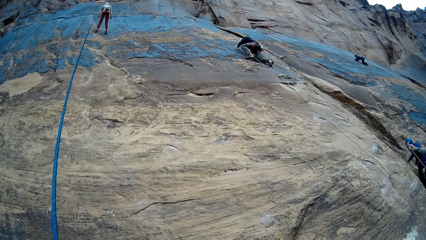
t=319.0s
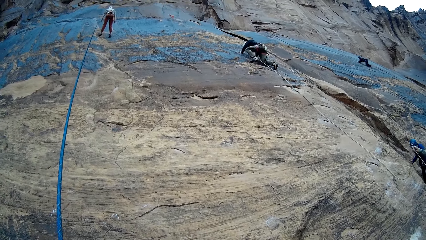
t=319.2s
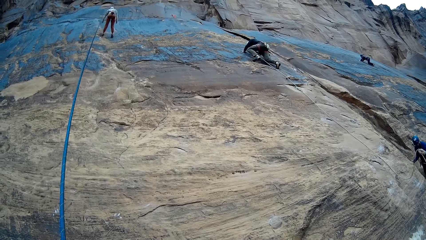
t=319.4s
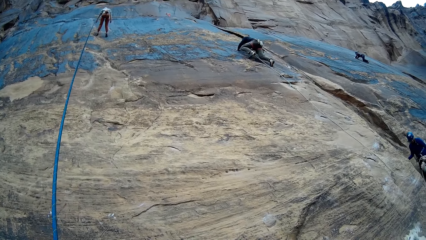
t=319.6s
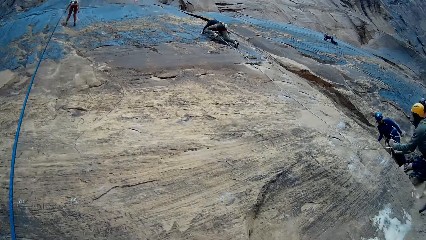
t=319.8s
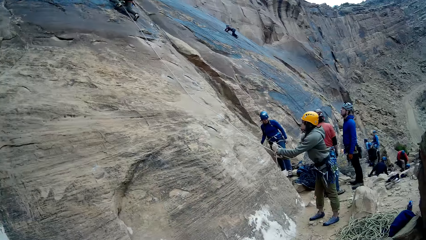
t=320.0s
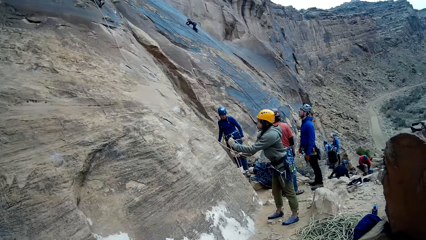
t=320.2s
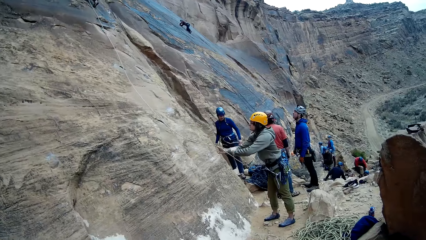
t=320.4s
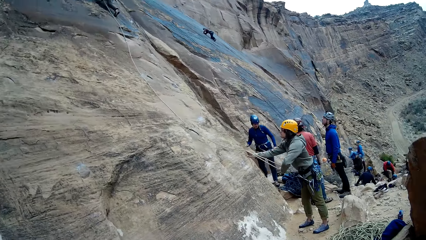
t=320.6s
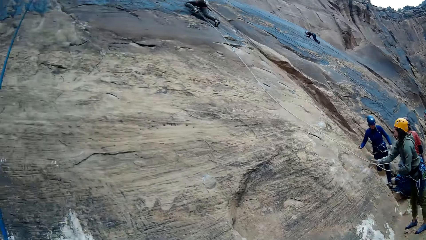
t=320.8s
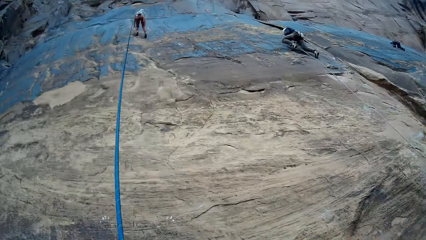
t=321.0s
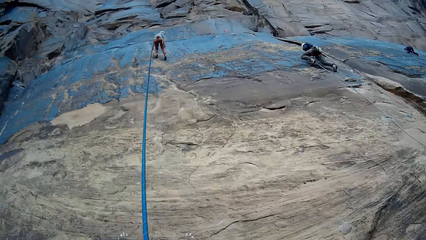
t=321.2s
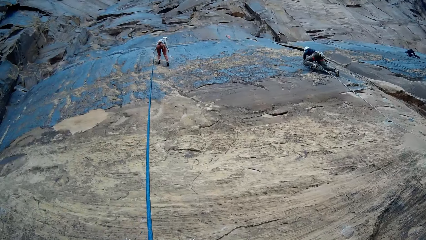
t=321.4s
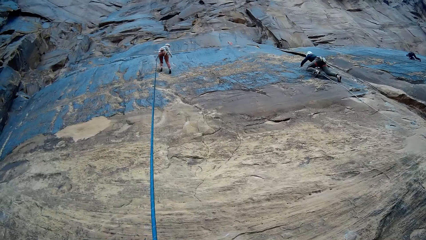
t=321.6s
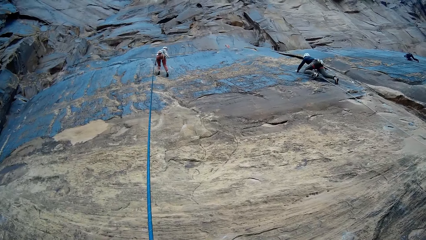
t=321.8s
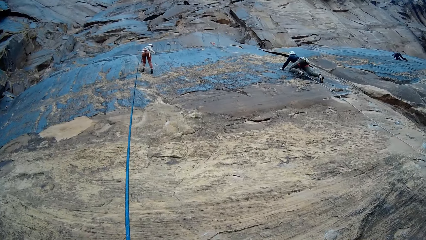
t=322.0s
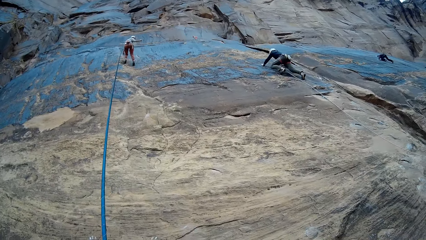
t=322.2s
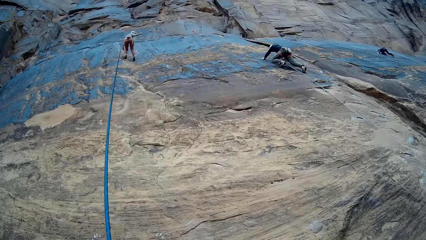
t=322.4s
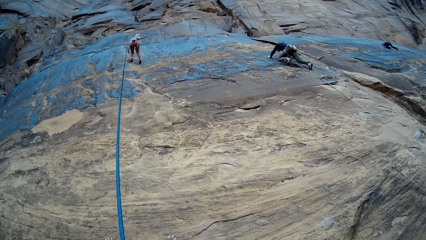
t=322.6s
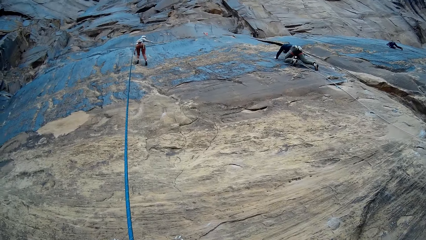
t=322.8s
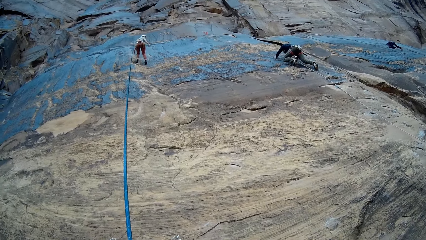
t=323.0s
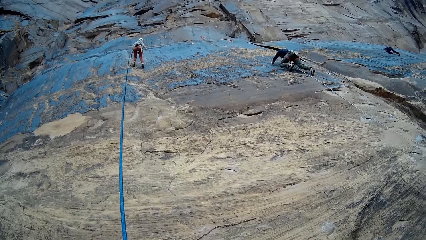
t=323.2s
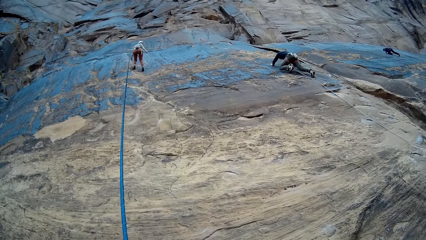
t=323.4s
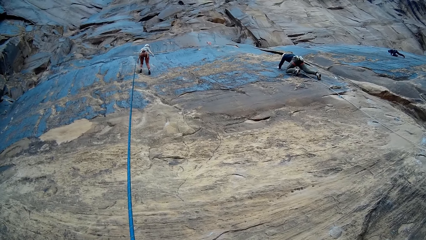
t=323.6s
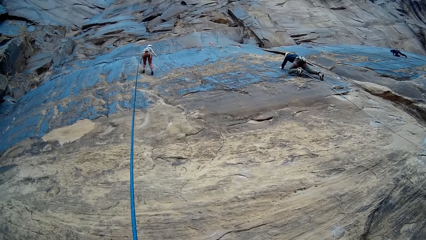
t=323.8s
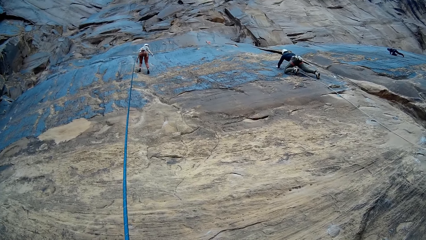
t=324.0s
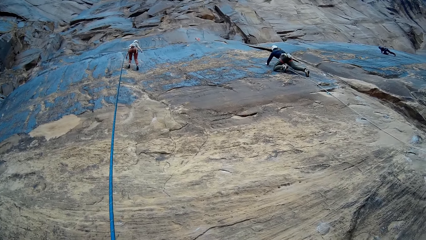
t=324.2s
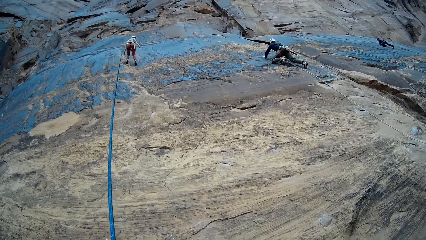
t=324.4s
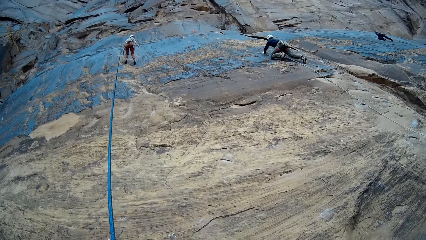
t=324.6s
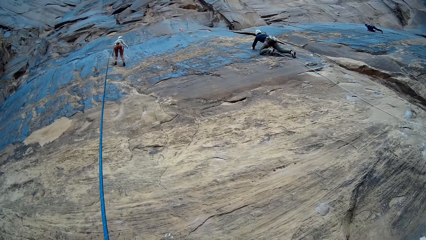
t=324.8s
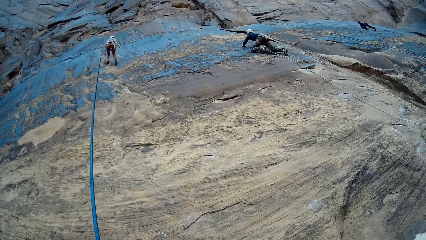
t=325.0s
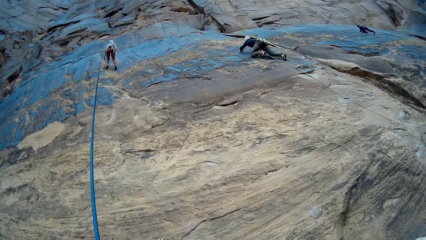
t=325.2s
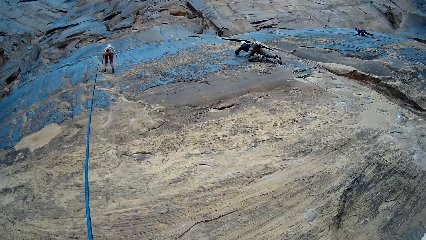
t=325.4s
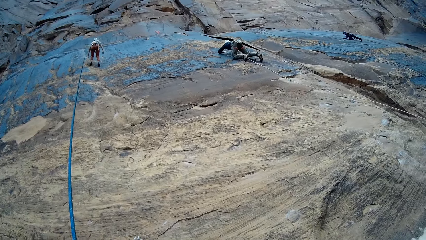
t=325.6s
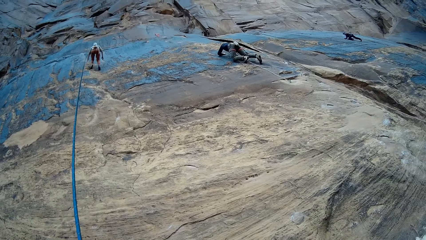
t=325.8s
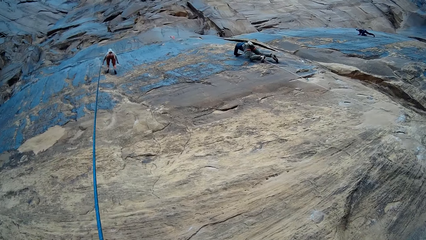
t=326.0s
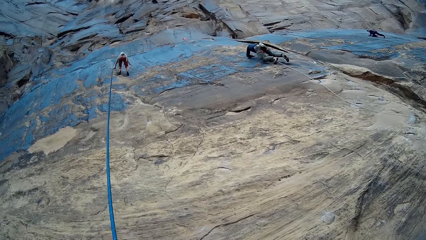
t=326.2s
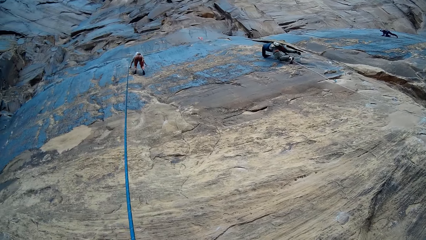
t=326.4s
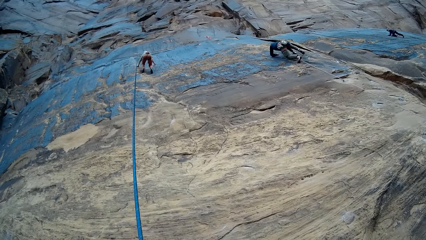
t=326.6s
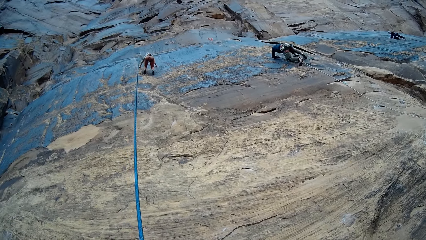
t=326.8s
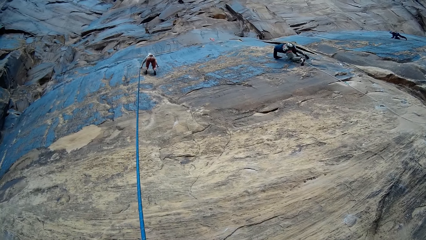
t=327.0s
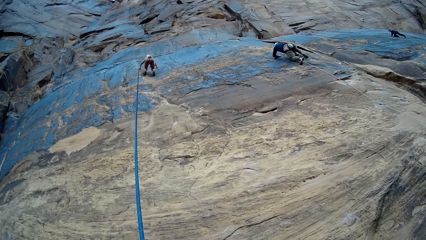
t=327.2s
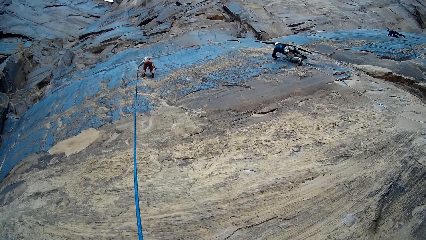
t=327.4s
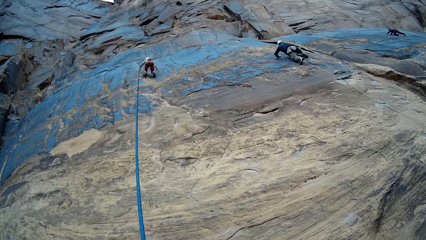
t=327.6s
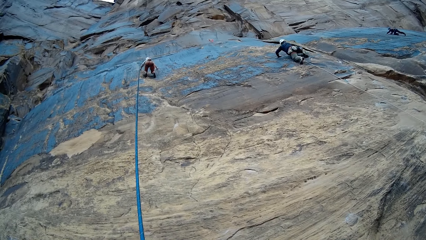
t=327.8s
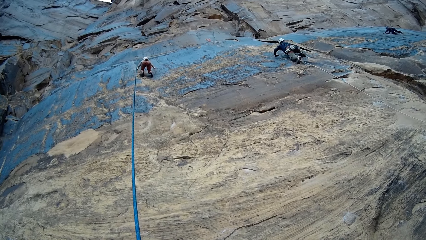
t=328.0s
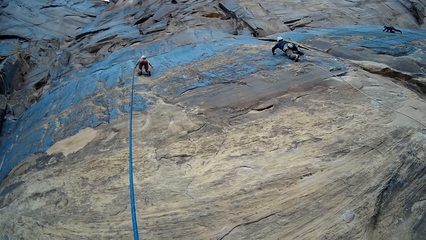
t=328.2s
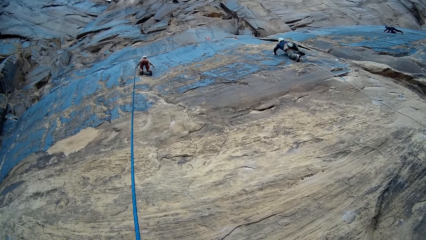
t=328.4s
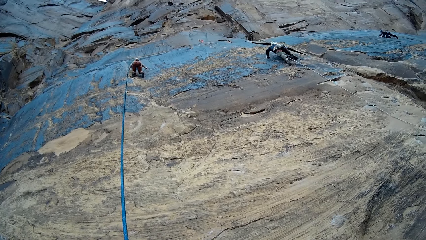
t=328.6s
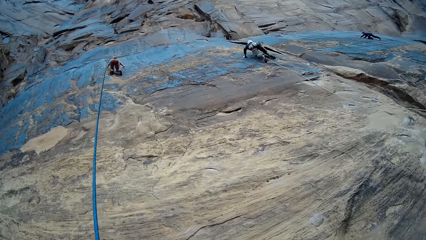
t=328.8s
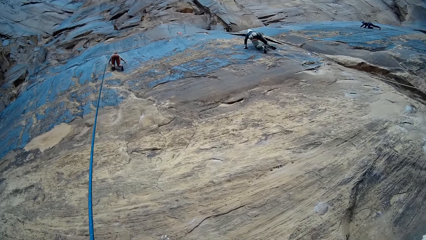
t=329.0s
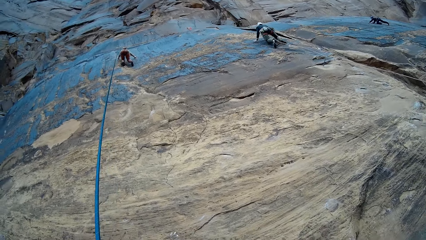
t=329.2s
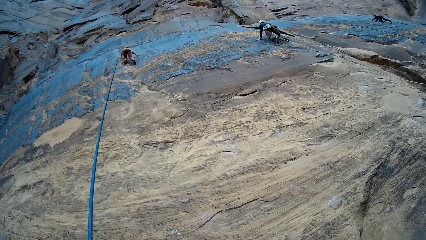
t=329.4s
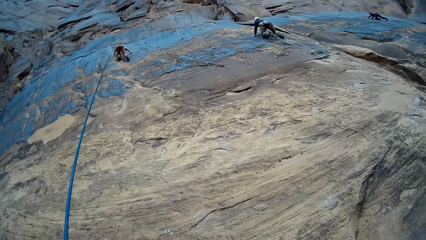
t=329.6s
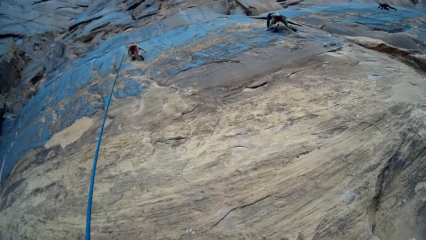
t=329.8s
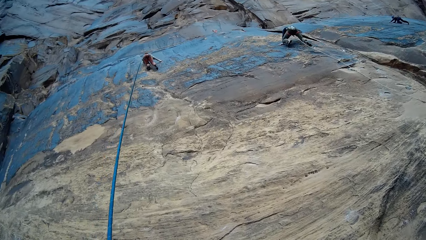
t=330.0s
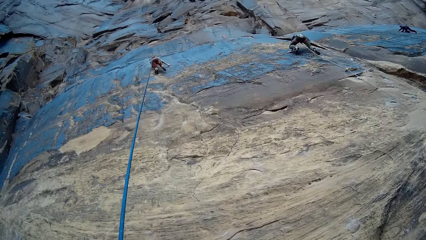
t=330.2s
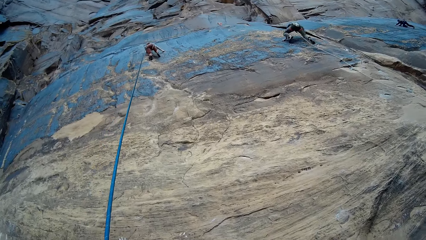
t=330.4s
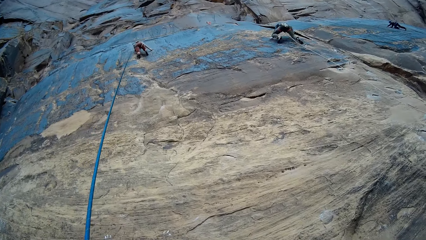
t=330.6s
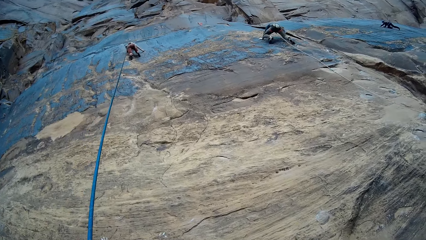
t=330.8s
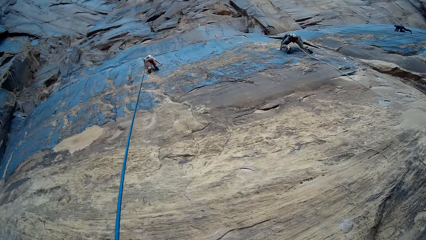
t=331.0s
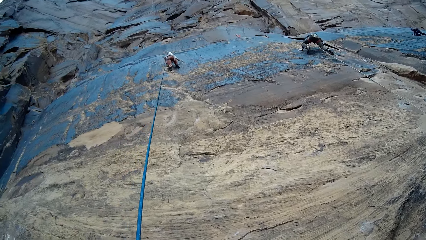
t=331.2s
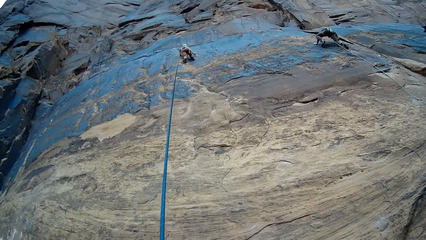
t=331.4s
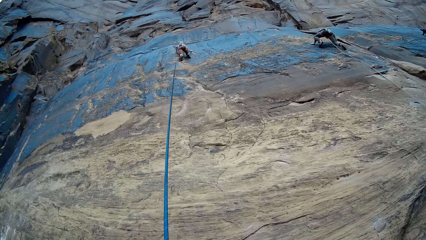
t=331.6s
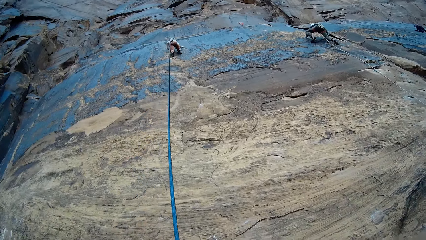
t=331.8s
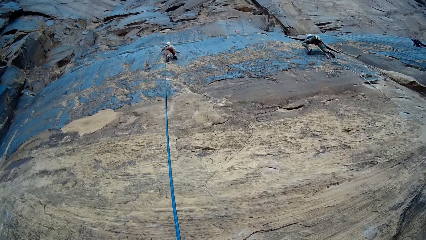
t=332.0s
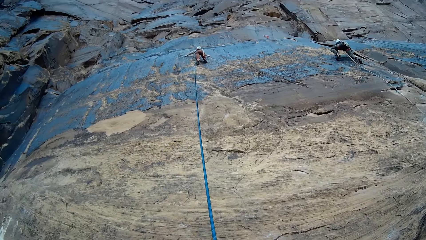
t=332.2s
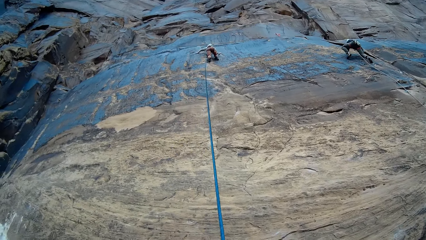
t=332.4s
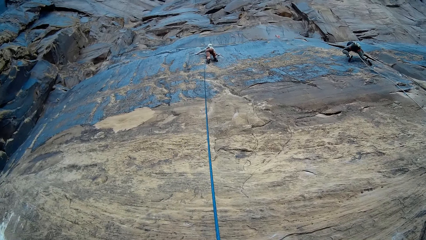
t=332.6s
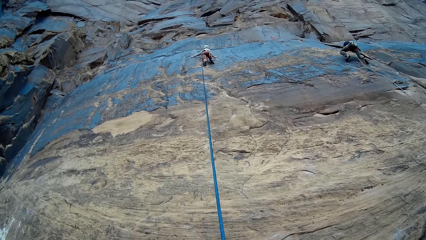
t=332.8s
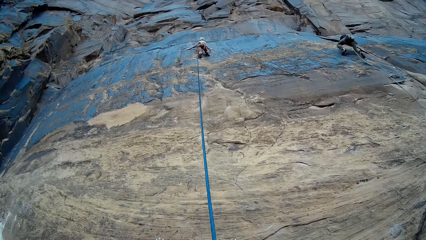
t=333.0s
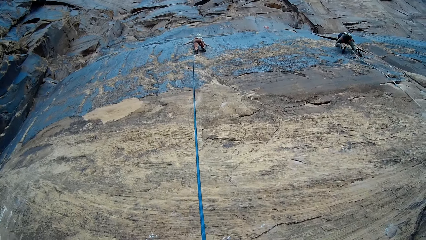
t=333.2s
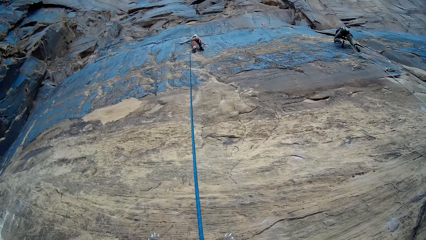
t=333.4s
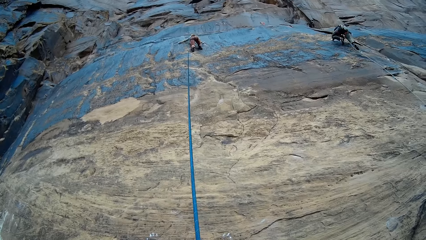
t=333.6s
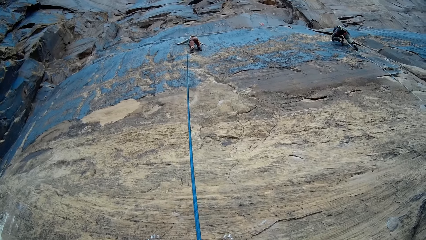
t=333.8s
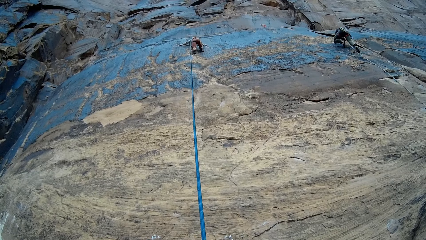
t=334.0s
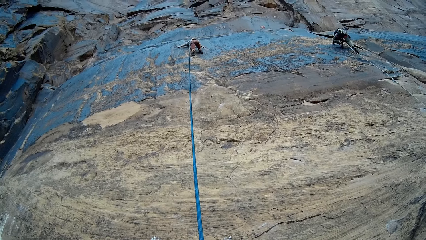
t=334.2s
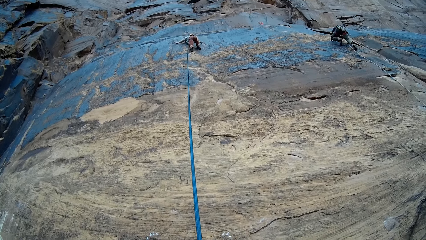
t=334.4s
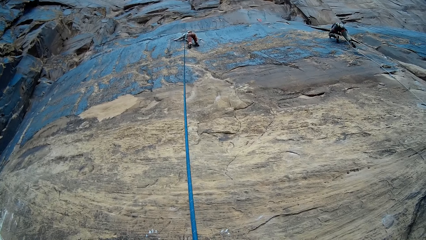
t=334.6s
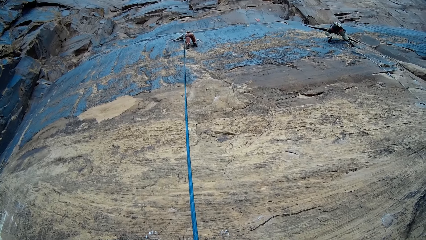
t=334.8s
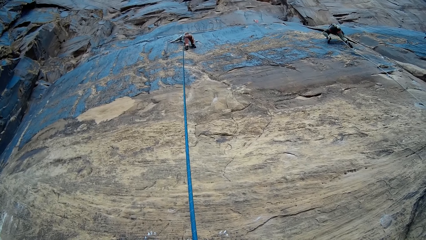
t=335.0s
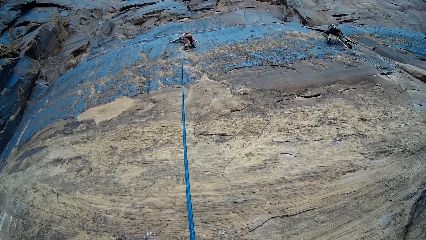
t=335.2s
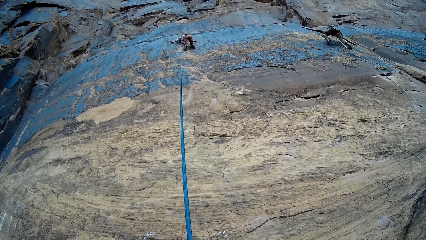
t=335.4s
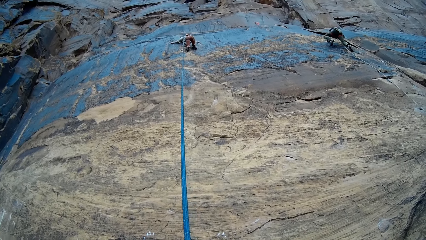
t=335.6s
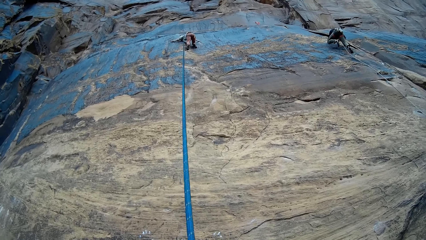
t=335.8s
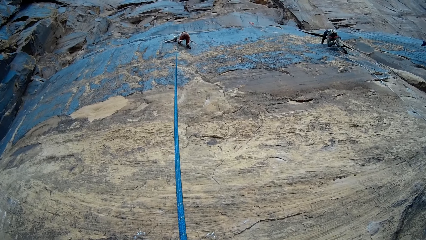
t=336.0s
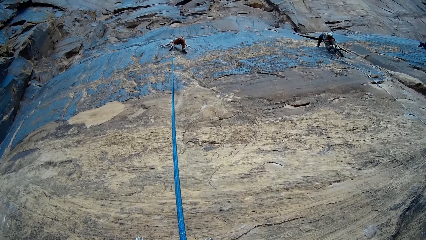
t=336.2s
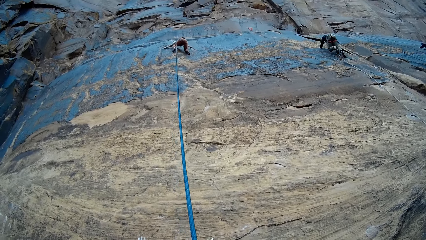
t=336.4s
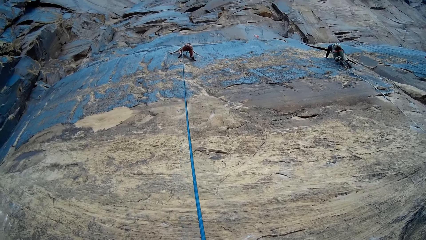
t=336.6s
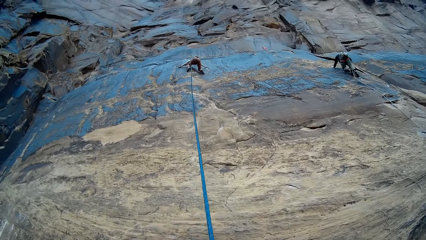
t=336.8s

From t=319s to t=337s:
A person aligns a climbing rope. A climber holds his set rope on the mountain with both hands. Another person climbs a rock. A lady stands. The lady climbs the rock. The other person climbs the rock.
